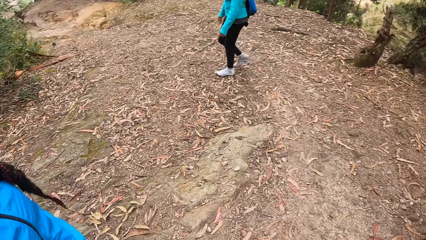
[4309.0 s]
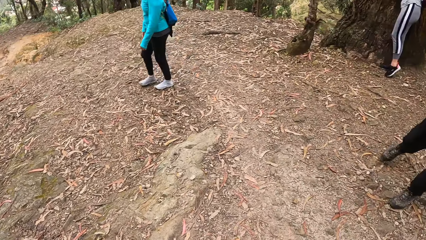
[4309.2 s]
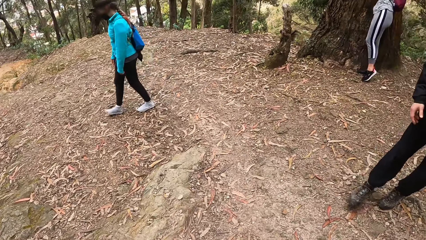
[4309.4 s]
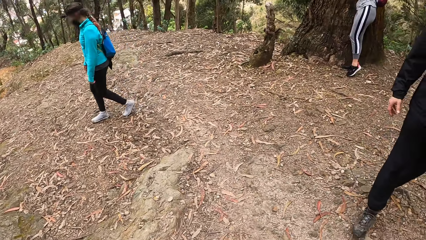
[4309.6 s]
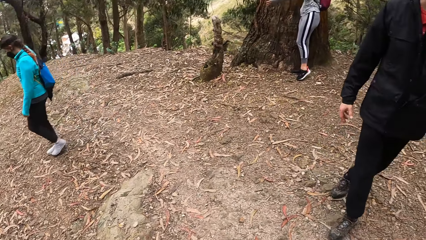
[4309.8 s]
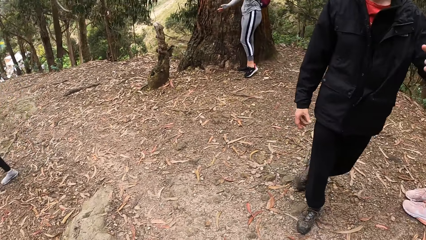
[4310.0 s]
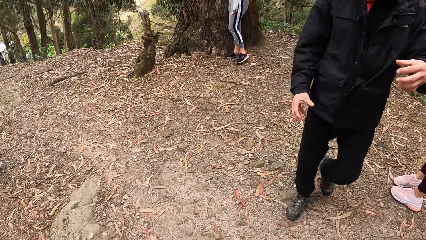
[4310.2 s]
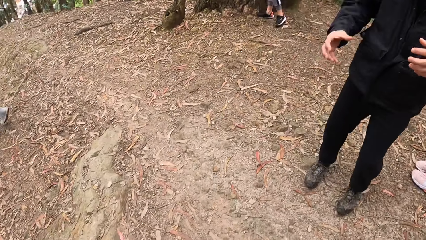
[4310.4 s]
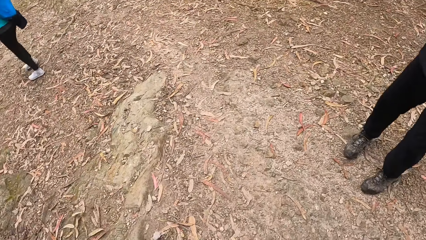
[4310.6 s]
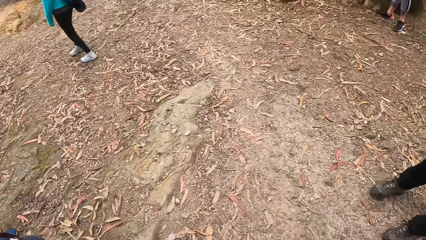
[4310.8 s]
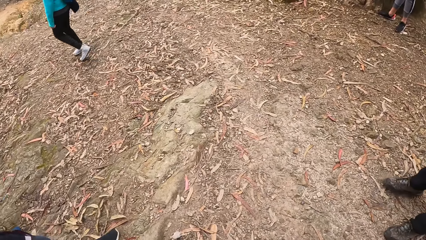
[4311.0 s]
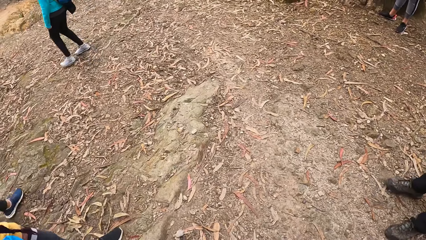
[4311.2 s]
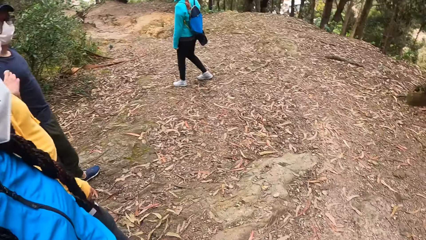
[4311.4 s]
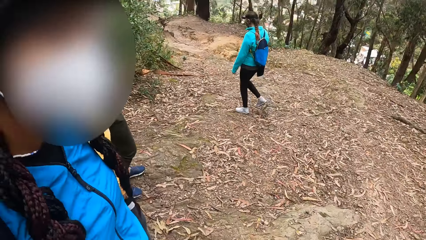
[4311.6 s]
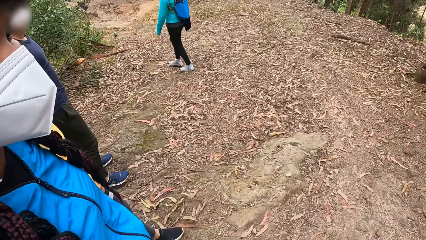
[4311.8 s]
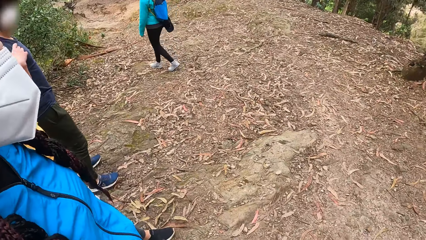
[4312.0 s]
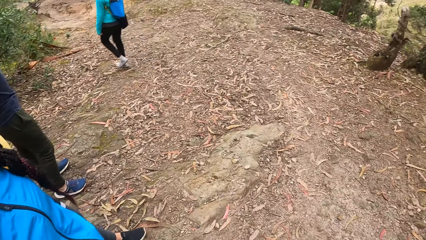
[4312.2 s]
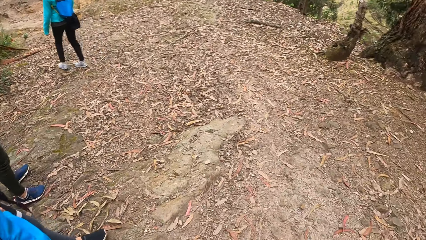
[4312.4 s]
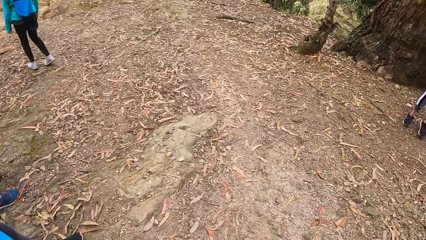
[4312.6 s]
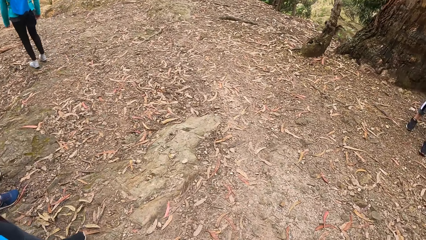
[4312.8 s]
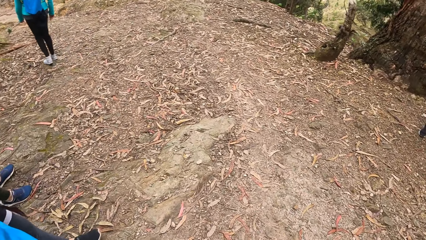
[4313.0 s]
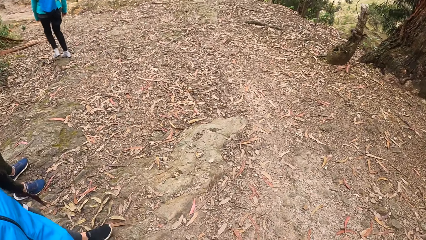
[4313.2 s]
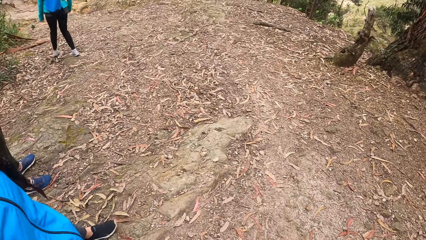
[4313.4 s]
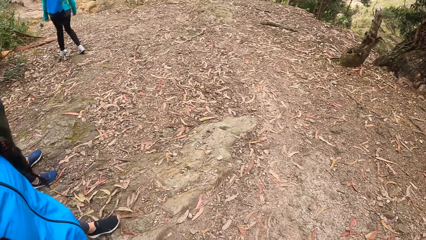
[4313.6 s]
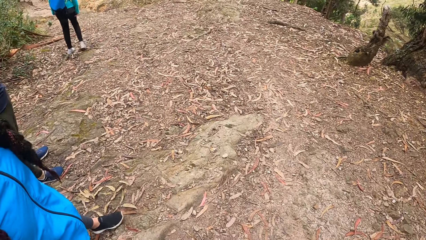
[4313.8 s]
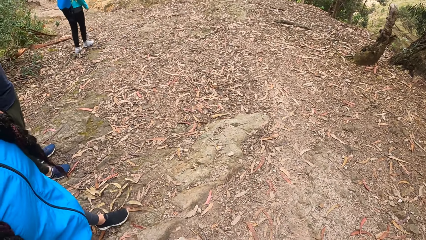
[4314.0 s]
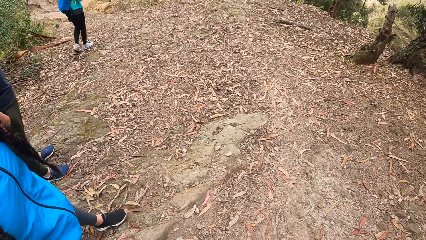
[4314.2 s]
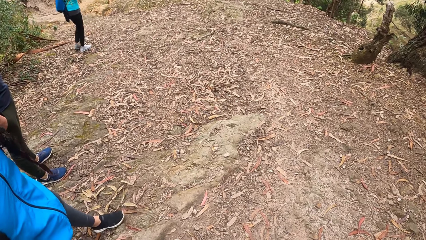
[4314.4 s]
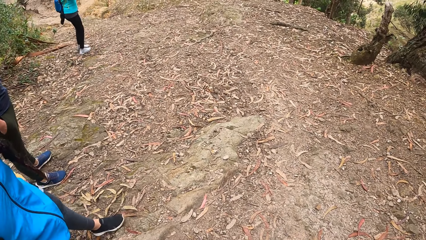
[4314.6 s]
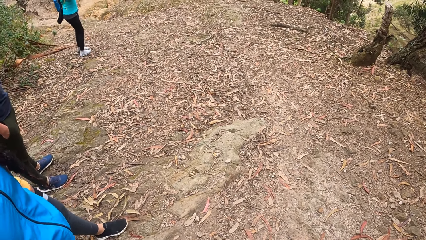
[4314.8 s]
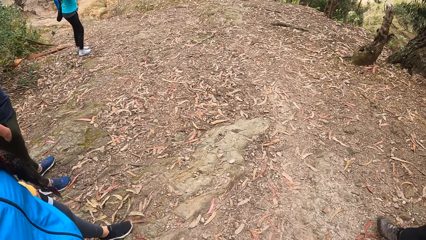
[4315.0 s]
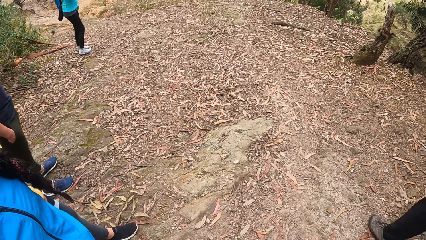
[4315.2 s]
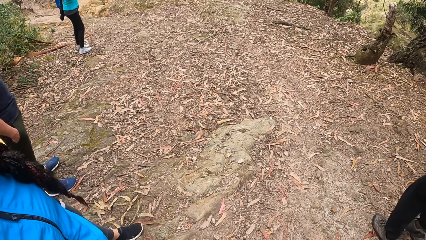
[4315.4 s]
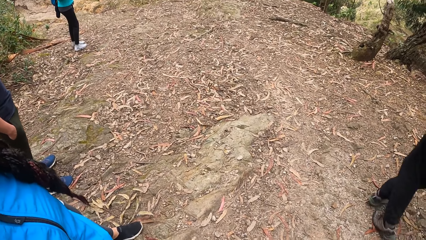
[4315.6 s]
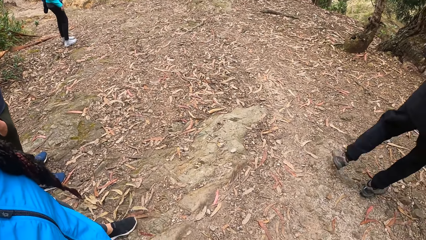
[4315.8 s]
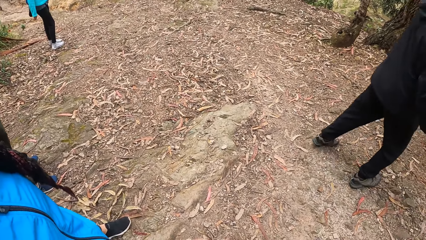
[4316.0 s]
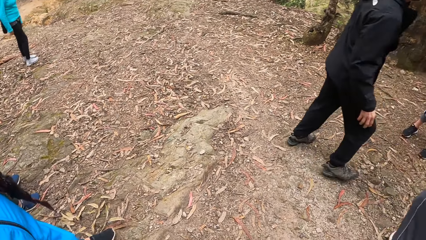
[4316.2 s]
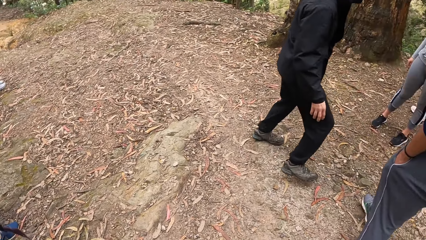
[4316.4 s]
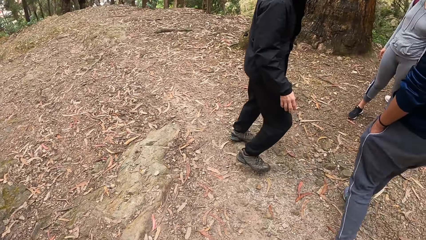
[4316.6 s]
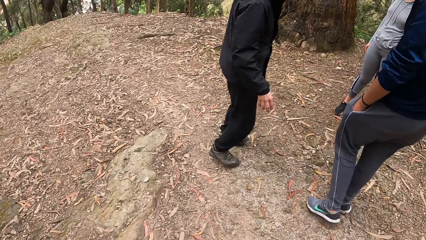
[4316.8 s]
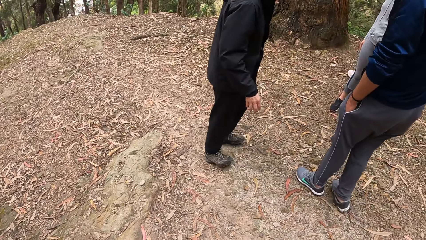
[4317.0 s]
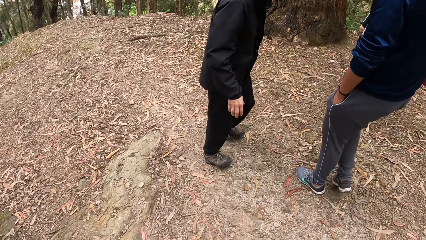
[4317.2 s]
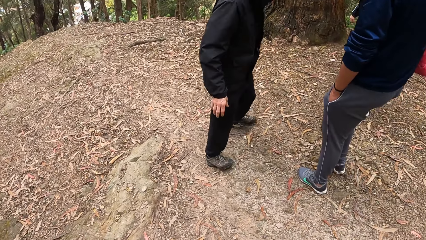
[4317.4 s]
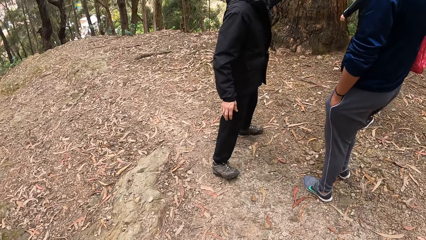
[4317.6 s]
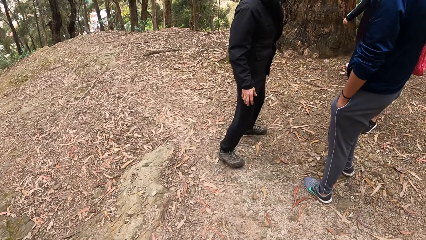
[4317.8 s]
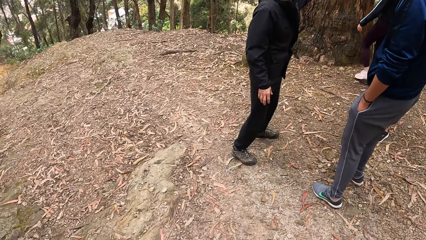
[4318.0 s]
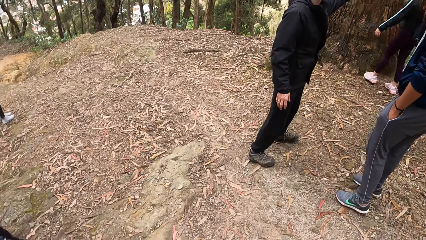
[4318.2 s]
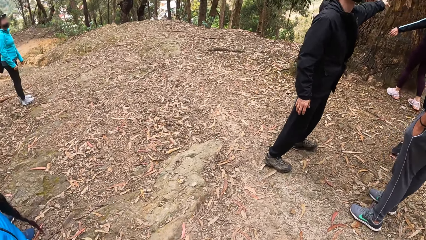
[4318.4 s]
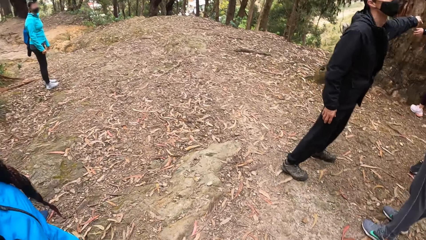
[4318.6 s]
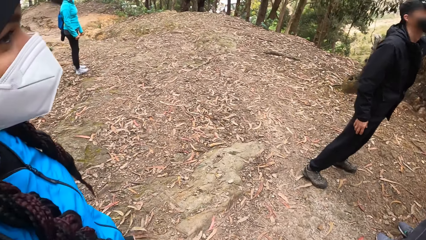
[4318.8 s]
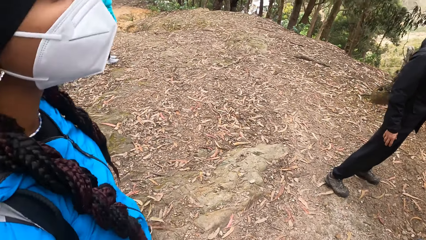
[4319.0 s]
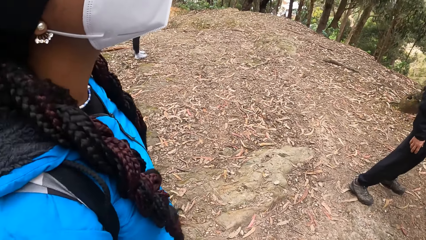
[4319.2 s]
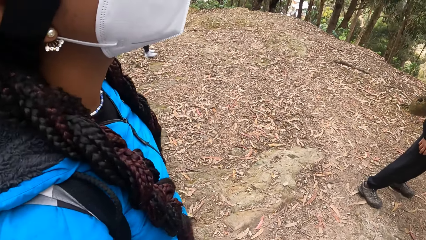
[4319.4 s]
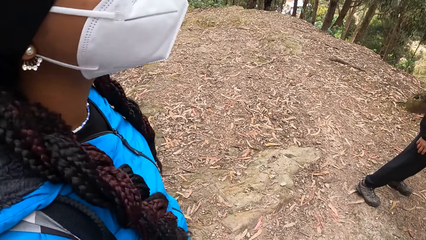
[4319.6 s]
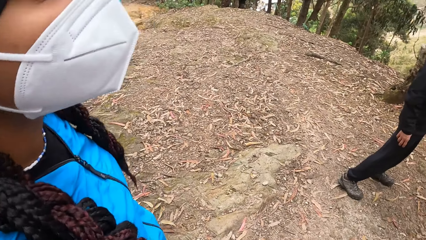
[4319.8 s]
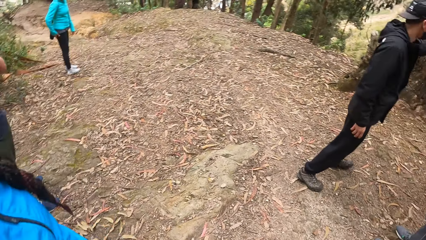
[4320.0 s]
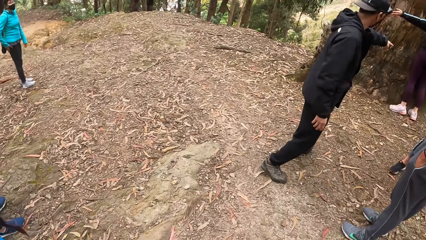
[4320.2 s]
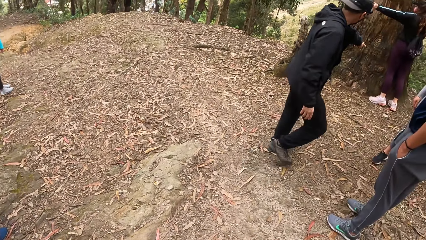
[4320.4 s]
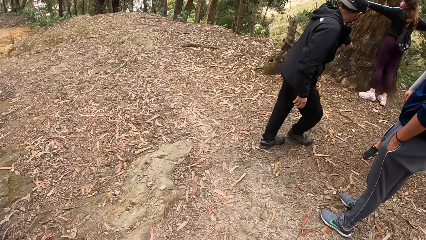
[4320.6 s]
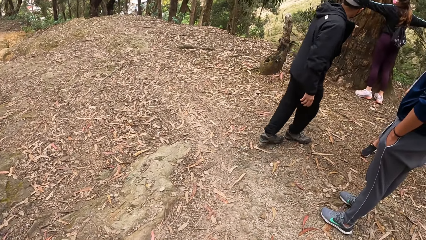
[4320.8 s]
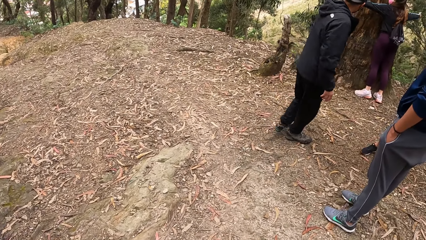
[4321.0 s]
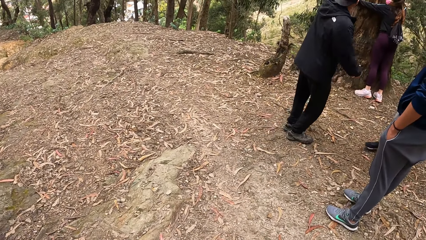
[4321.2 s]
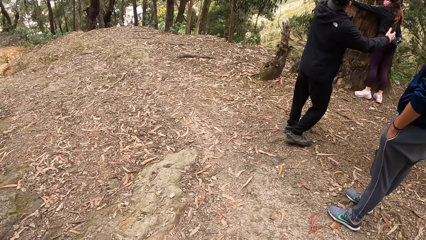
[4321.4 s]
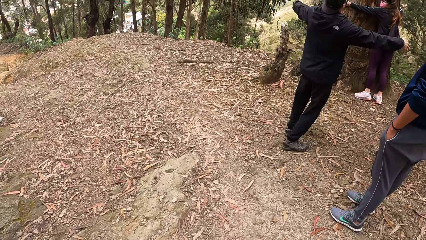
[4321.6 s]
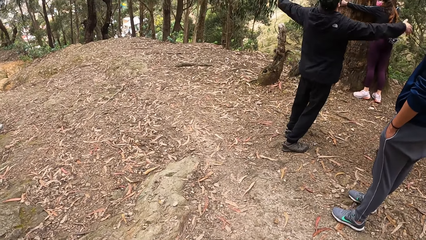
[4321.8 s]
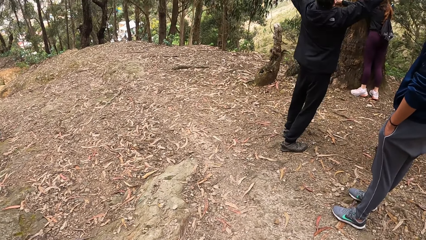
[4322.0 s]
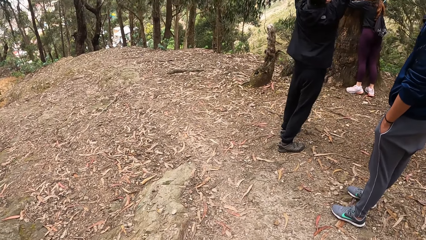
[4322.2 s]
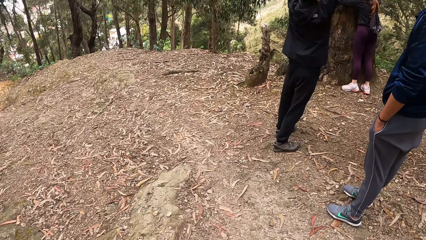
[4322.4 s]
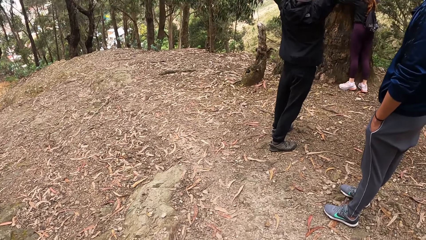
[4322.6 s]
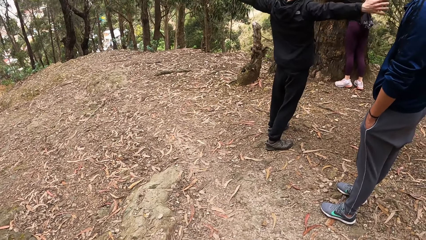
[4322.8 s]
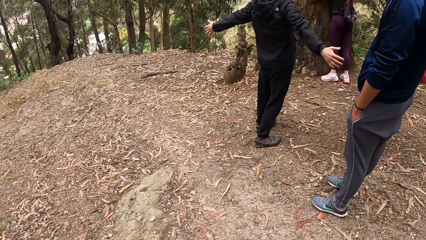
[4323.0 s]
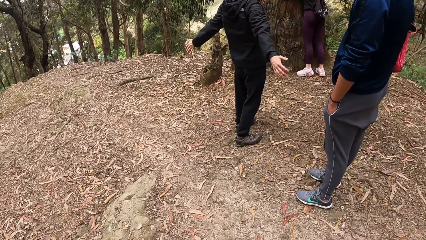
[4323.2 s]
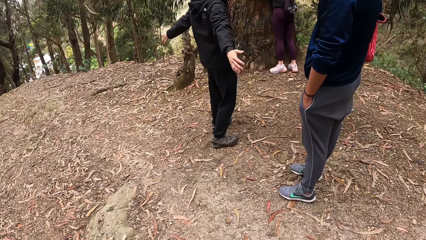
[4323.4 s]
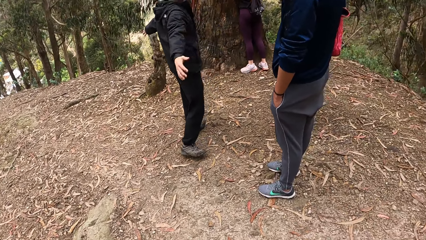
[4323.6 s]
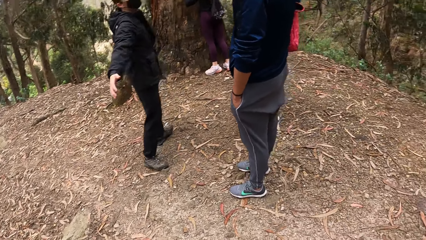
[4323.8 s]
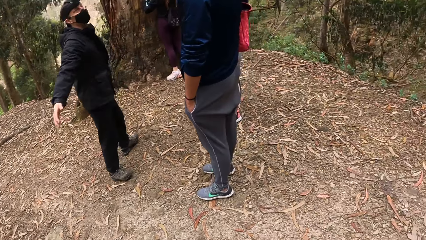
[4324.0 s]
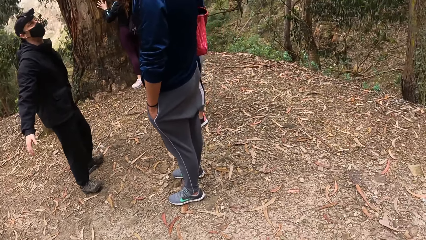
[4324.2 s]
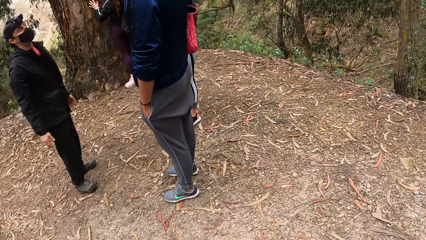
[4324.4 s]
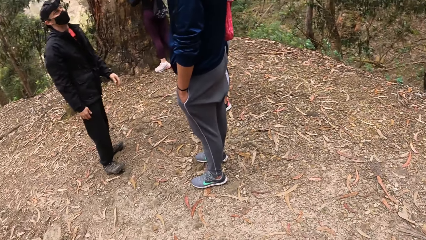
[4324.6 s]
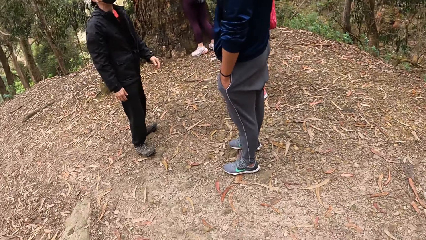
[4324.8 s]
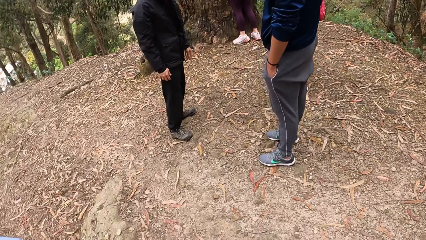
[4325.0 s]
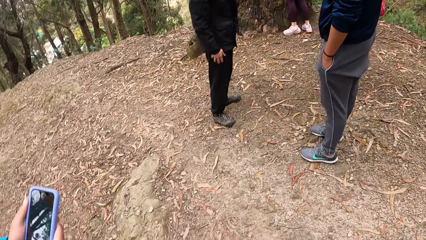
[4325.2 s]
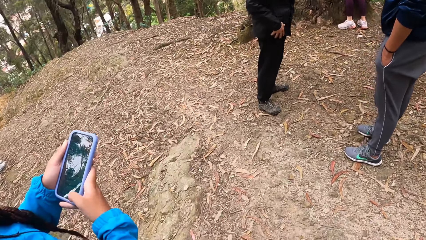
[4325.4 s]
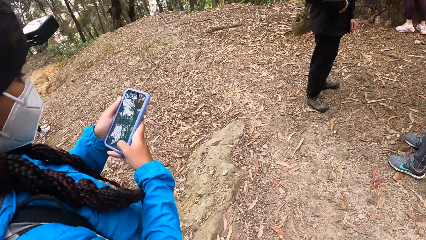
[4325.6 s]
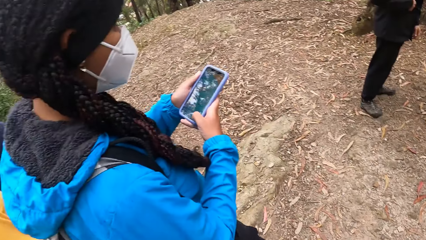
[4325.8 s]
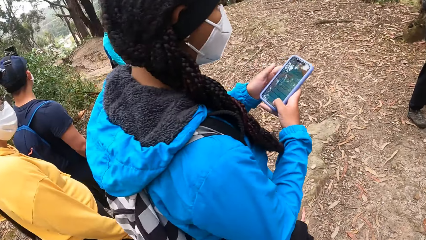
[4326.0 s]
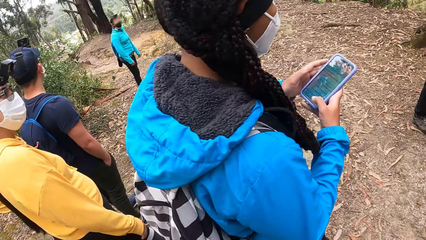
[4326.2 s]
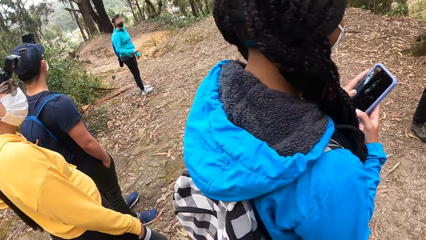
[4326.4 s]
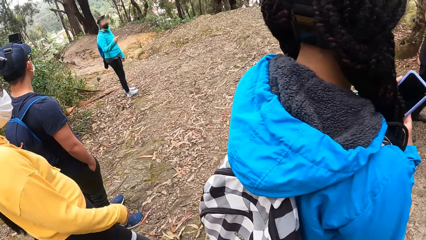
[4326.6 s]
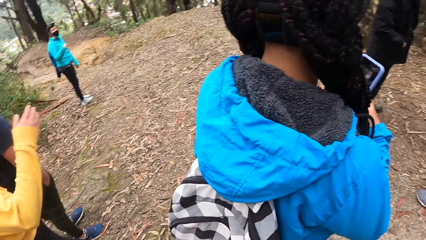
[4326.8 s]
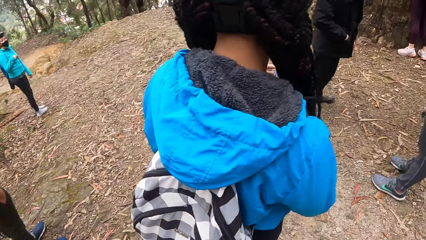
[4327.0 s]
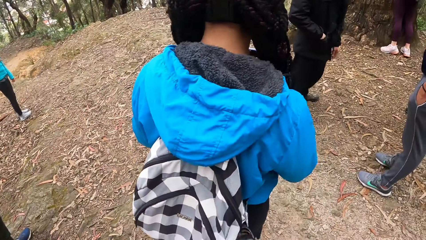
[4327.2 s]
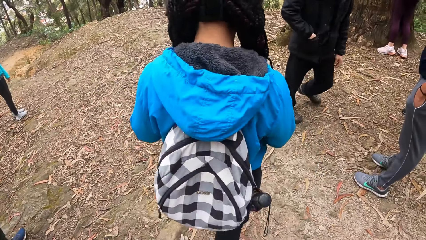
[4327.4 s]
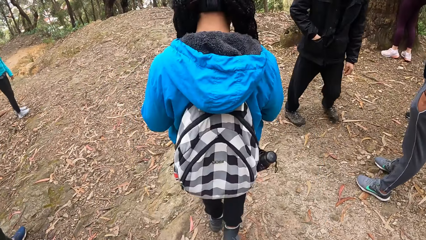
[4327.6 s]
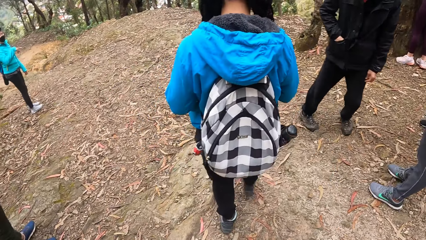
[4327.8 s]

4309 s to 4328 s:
A man interacts with a woman and another man. A woman walks towards the tree. The camera wearer converses with friends. The woman hugs the tree with both hands. A man stretches his hands. Another woman operates a phone with both hands and walks towards the tree. Another woman adjusts her hair with her right hand.
